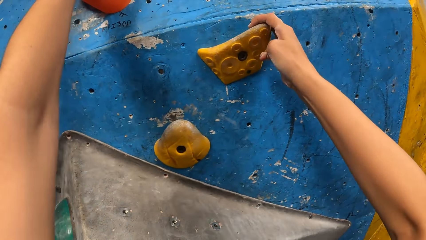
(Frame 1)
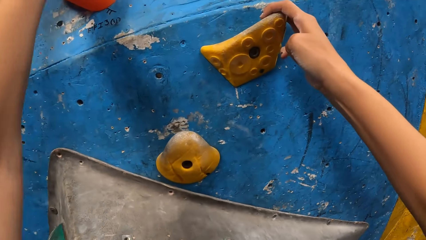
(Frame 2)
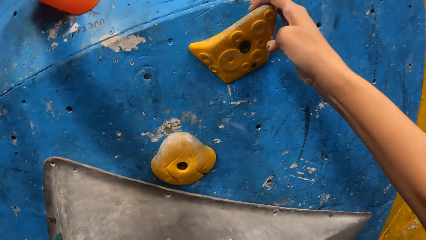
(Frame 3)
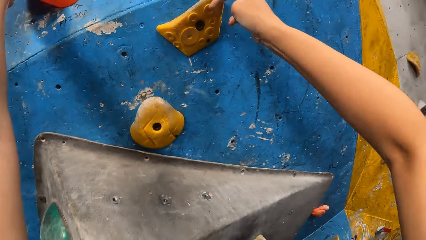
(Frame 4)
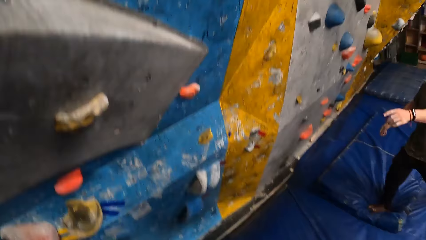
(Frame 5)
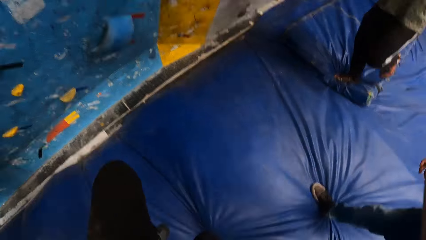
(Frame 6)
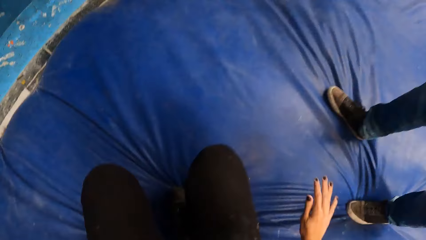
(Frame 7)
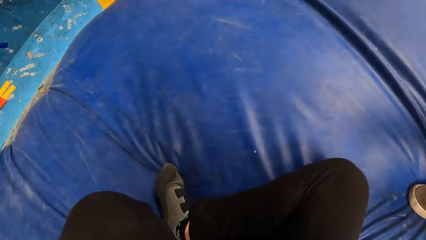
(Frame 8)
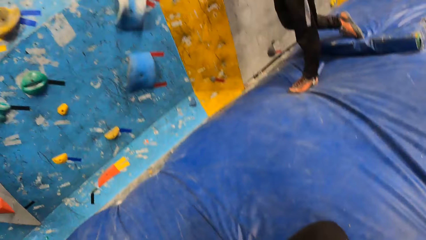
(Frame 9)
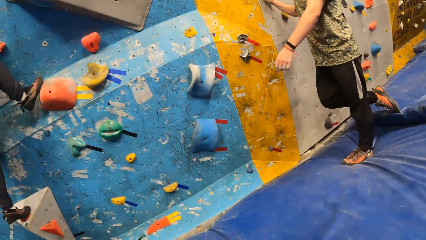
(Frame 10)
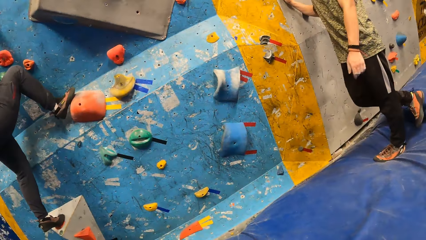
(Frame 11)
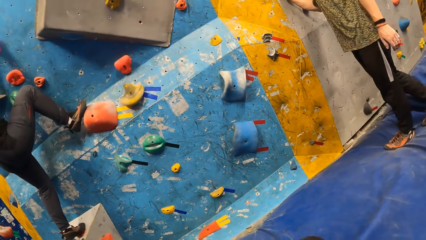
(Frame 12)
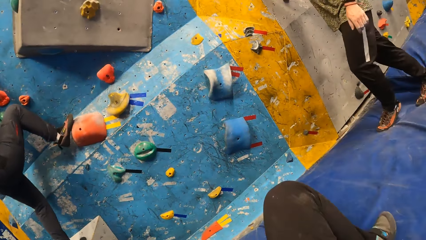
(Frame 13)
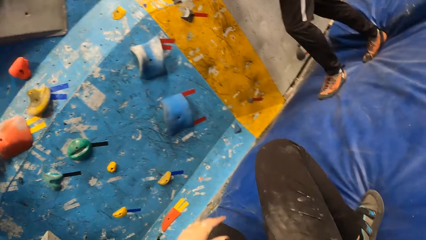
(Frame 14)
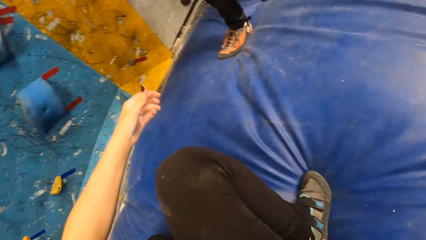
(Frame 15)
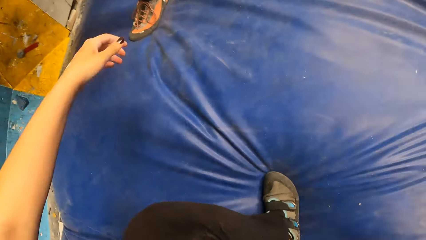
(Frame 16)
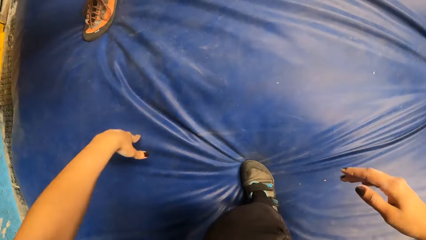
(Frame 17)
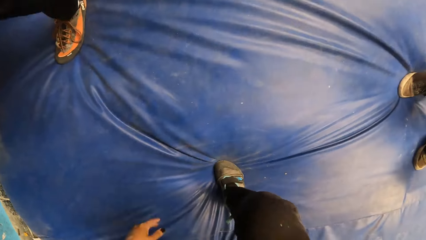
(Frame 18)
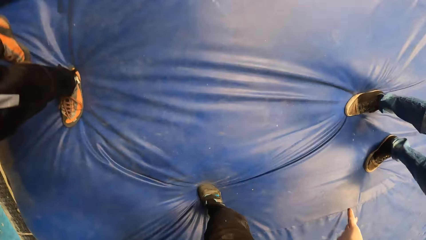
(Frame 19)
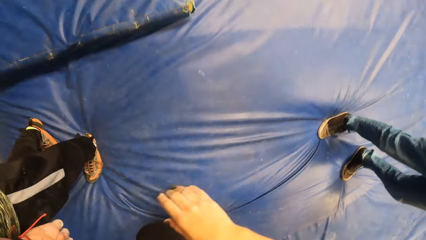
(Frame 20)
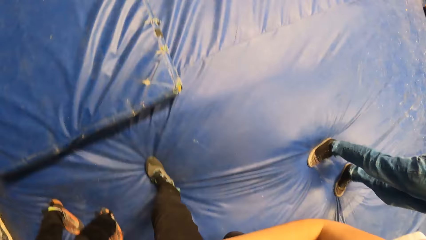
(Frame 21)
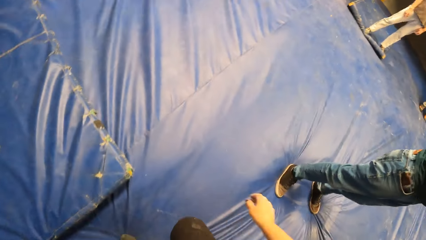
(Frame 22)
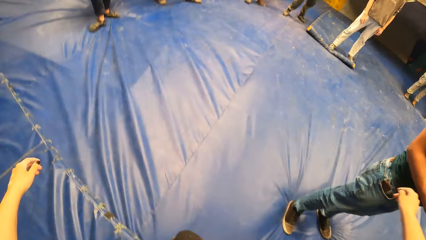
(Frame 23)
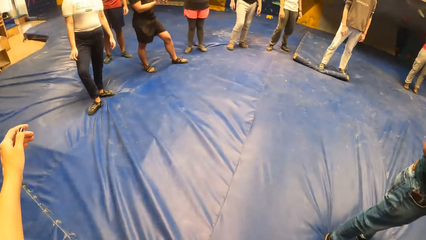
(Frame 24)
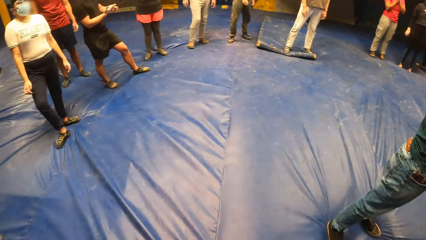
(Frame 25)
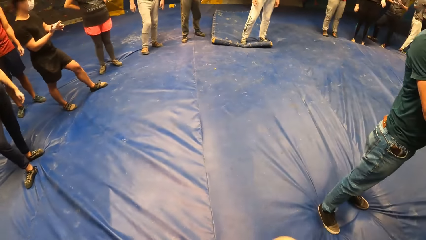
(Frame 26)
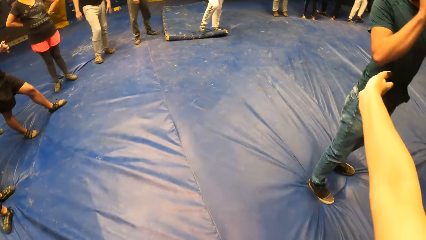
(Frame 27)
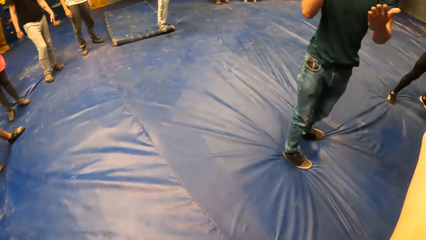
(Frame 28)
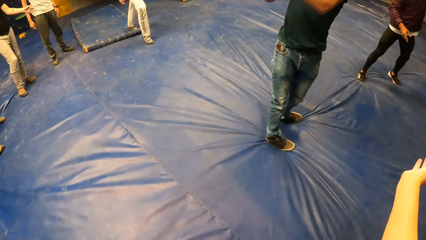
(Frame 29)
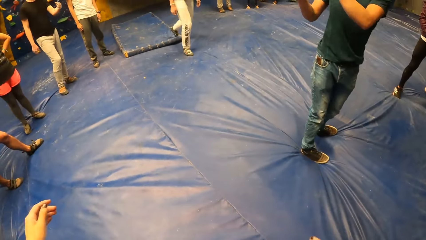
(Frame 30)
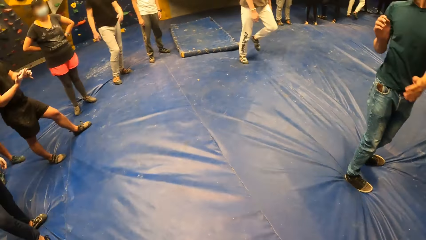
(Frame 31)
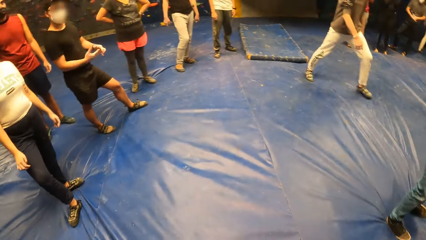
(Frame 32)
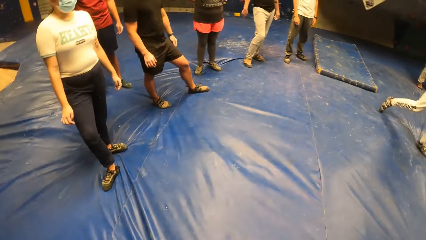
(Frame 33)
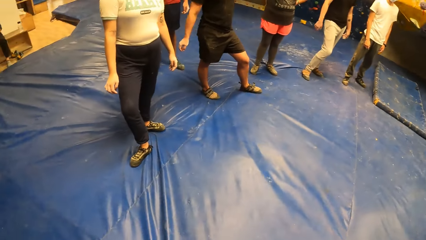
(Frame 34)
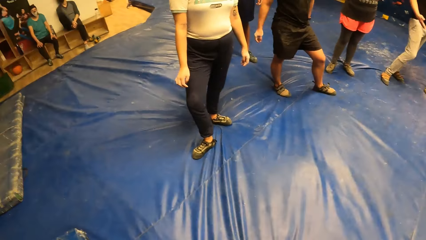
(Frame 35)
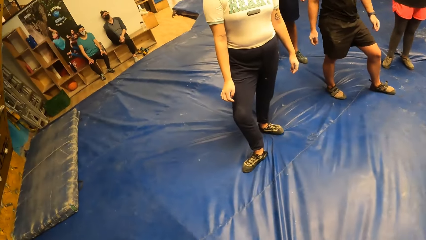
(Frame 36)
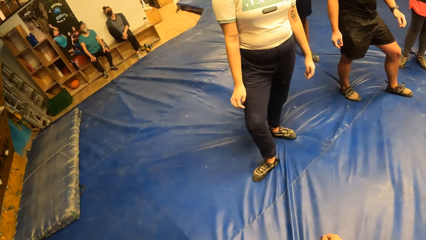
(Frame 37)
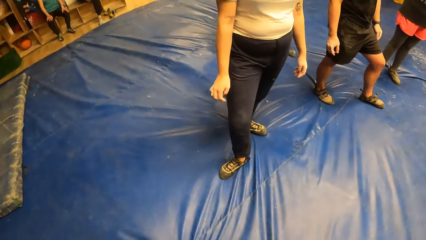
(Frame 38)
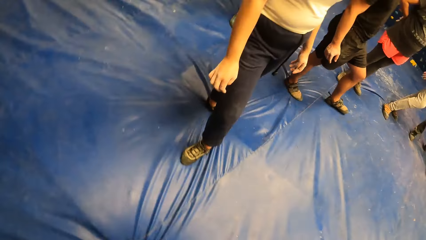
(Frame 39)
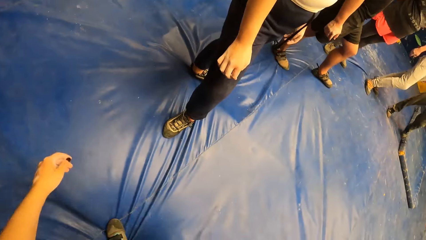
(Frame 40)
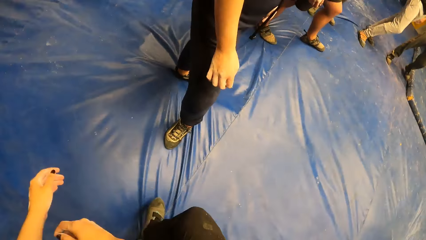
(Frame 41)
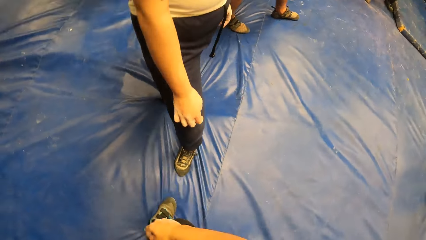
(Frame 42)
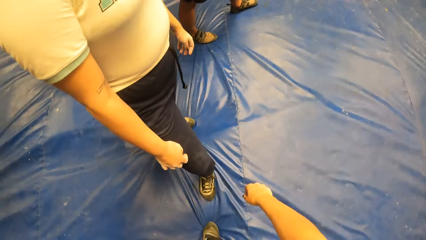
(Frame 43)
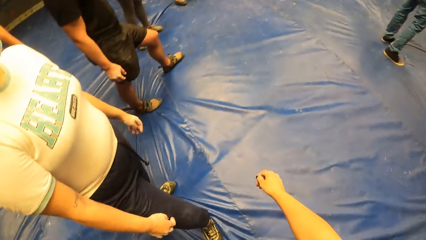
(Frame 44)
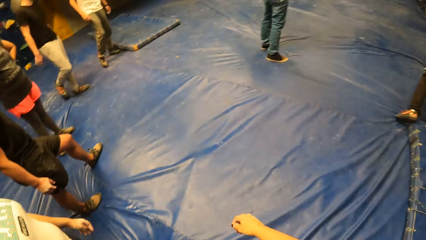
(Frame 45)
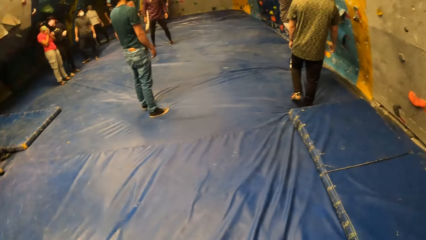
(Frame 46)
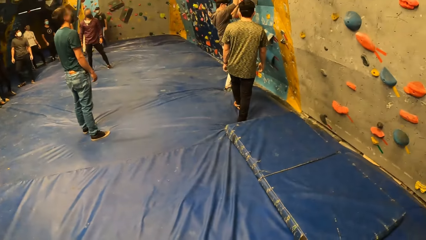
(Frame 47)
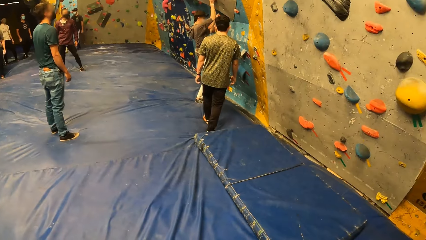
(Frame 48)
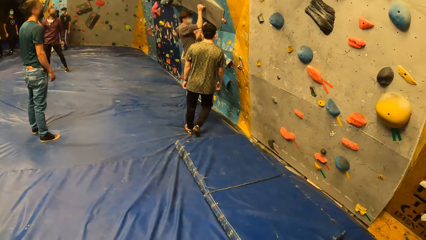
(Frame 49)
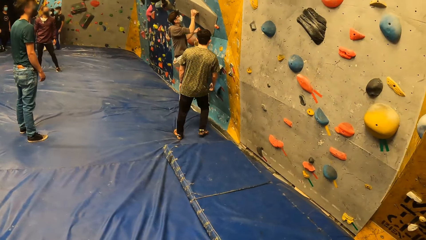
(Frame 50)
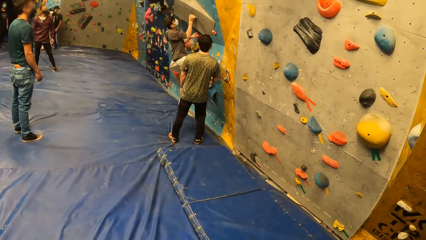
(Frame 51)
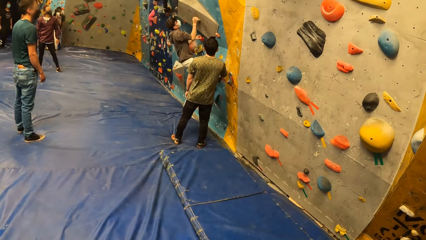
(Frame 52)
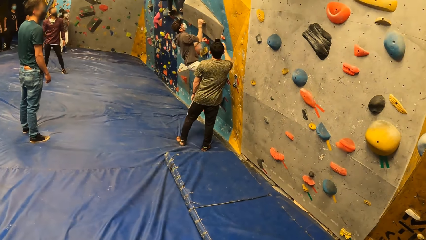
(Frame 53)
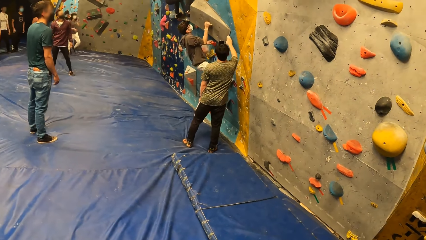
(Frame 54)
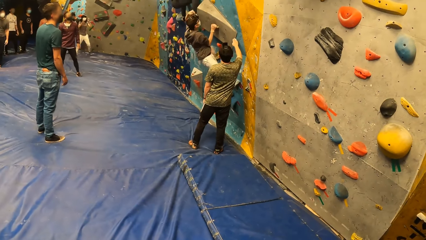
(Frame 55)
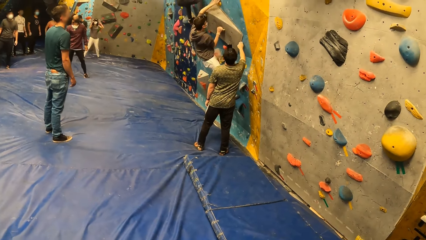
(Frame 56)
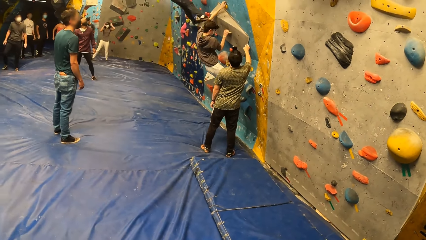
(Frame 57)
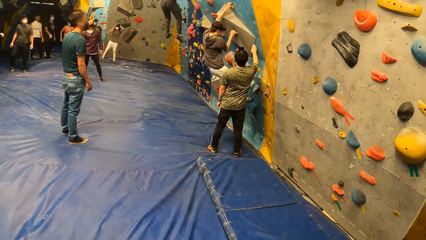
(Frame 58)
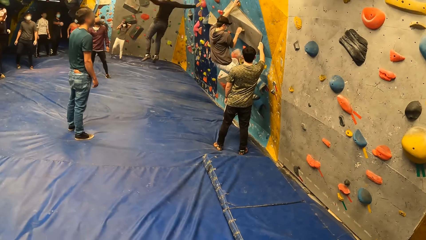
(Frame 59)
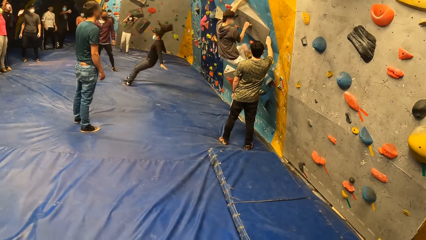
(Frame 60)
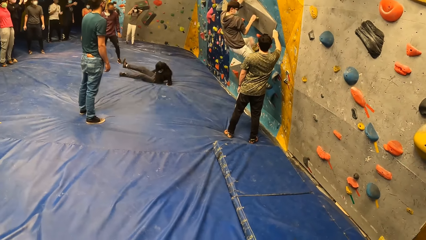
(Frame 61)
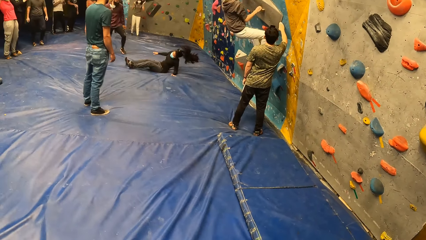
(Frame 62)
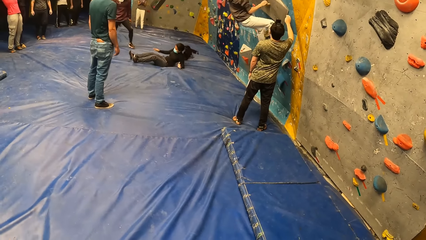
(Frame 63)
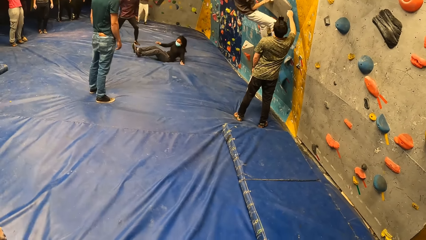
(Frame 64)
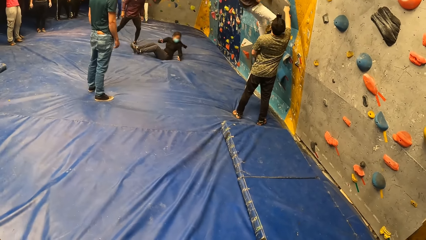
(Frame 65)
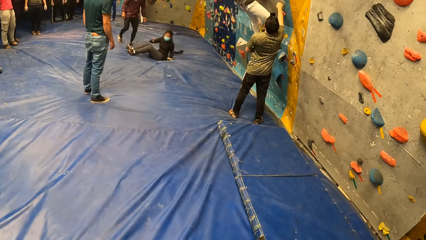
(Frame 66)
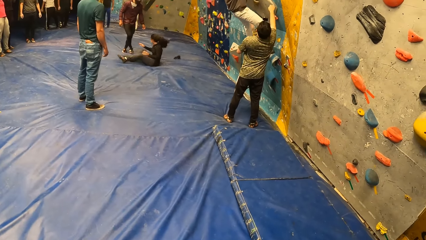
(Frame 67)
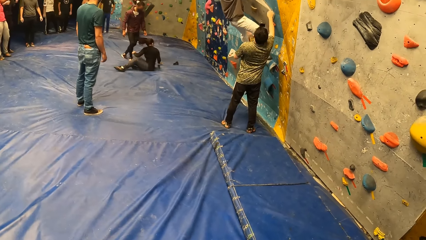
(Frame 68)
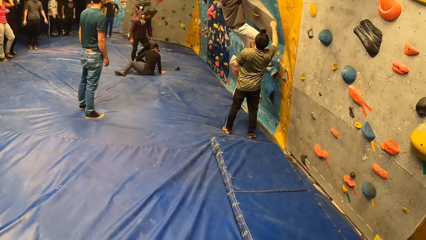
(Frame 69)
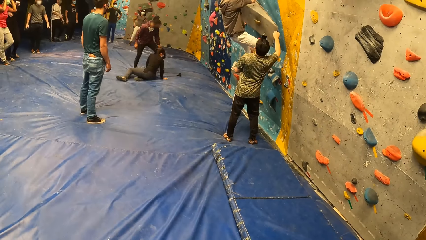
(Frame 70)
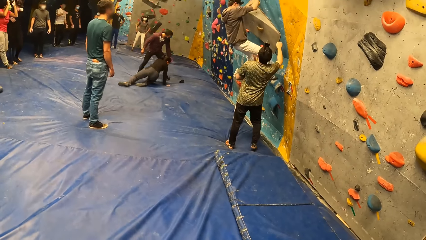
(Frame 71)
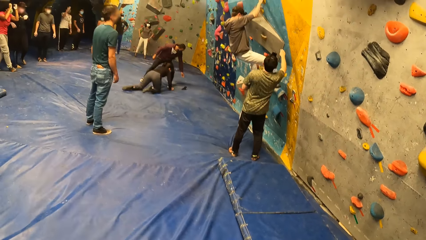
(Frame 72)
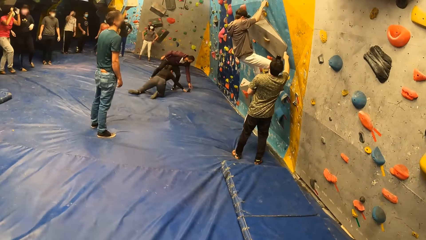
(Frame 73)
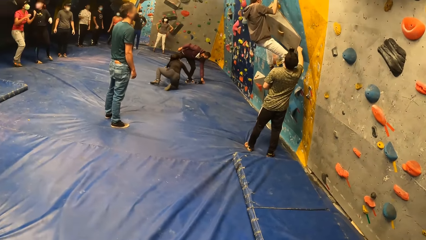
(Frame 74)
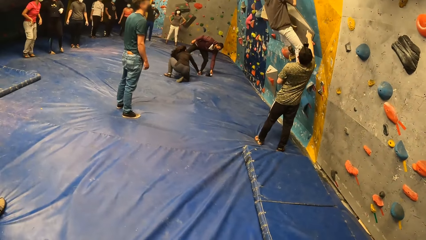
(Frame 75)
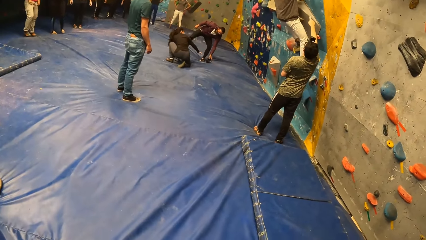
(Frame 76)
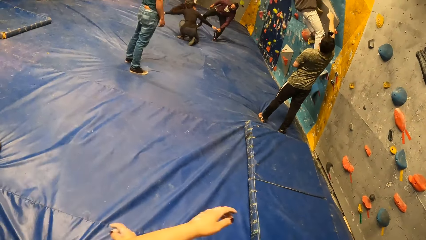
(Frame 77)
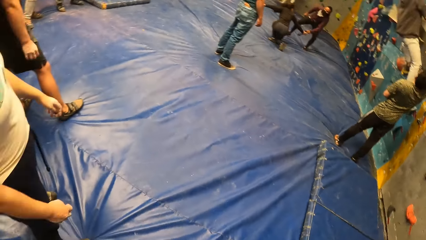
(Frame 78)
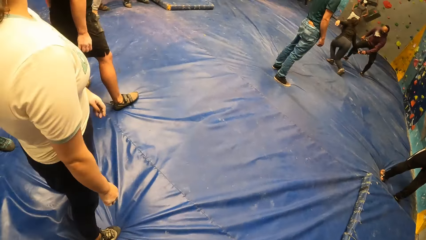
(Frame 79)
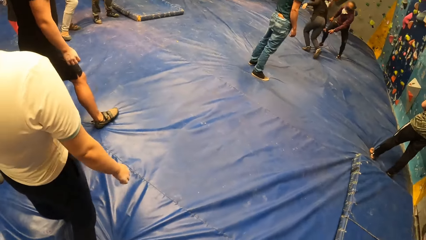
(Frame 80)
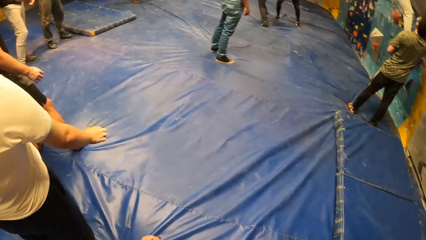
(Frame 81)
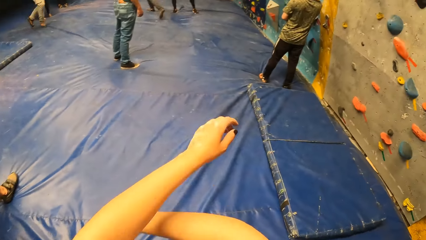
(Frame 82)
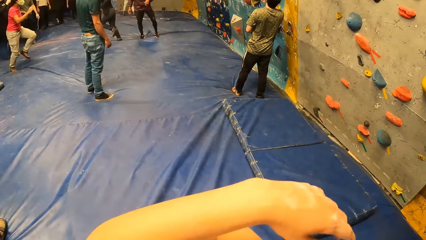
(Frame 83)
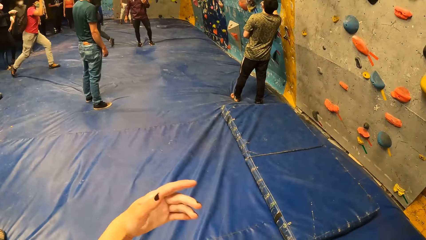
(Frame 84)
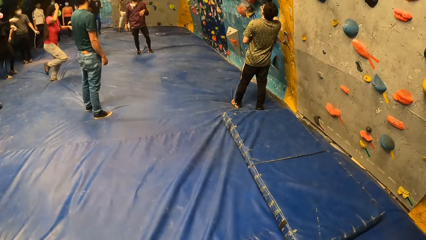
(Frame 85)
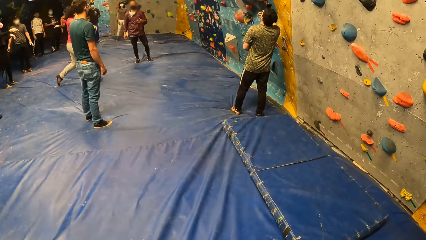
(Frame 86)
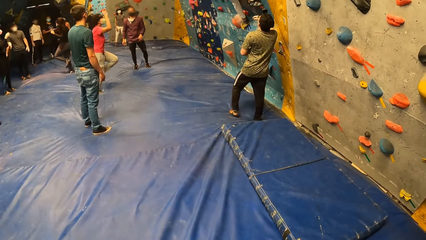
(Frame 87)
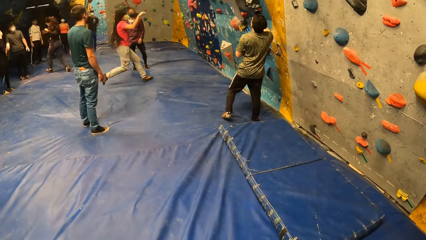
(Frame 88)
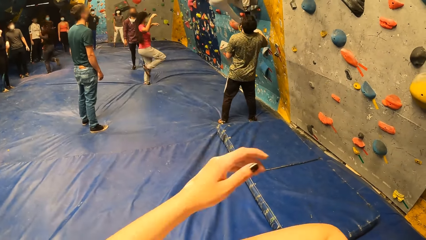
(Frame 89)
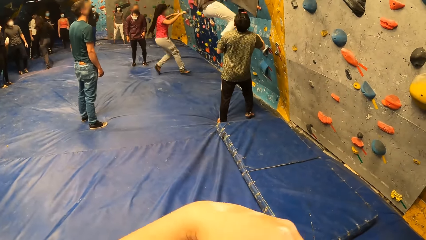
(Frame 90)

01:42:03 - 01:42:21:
The camera wearer drops from the wall to the ground. She walks away from the climbing wall. She looks around. She looks around towards the climbing wall. A person climbs the climbing wall. Another person falls to the ground from the climbing wall. A third person picks up something from the ground. A person gives something to the second person. The camera wearer looks around. She gestures using her hands. A fourth person runs towards the climbing wall.
